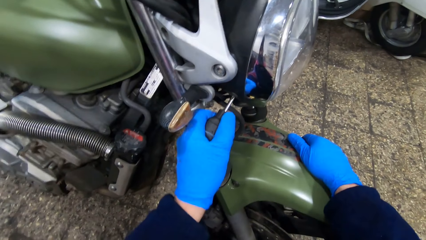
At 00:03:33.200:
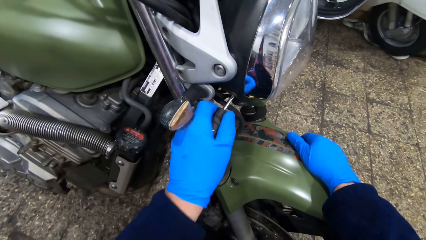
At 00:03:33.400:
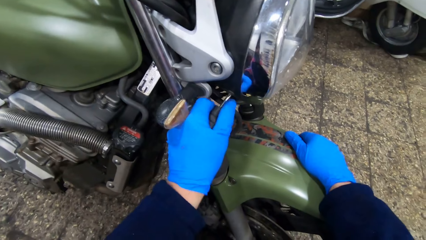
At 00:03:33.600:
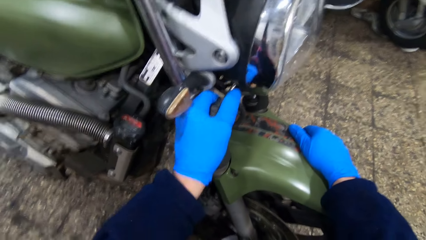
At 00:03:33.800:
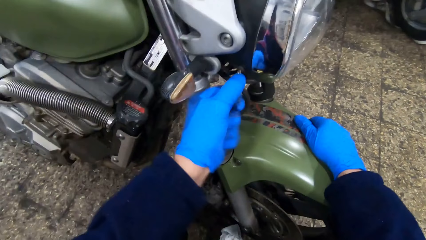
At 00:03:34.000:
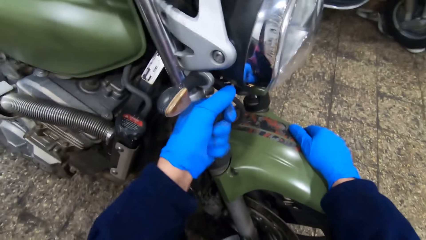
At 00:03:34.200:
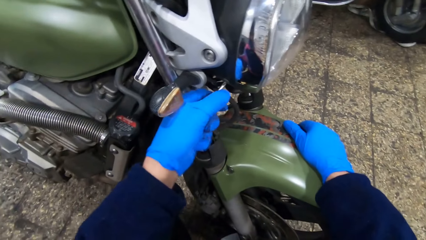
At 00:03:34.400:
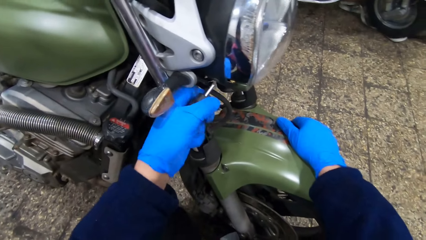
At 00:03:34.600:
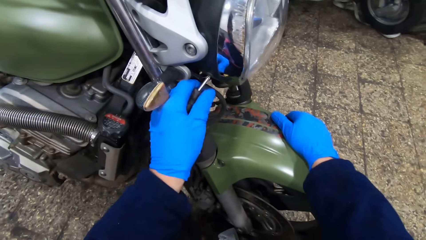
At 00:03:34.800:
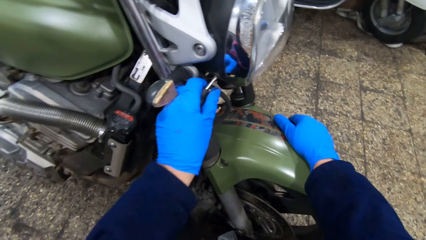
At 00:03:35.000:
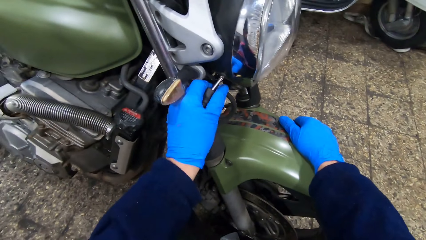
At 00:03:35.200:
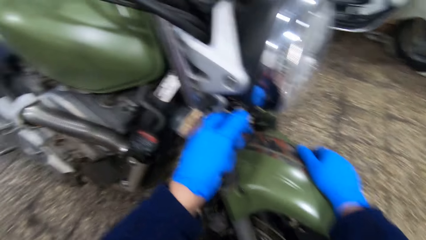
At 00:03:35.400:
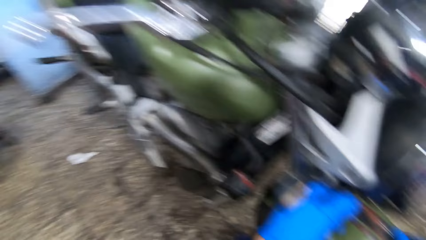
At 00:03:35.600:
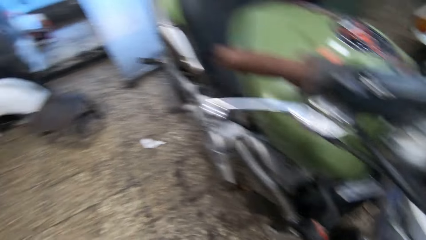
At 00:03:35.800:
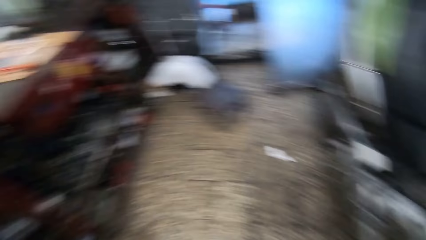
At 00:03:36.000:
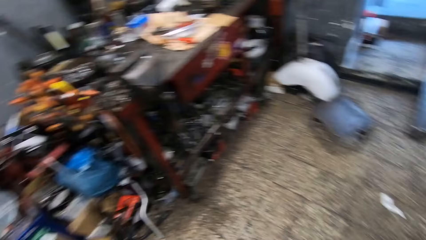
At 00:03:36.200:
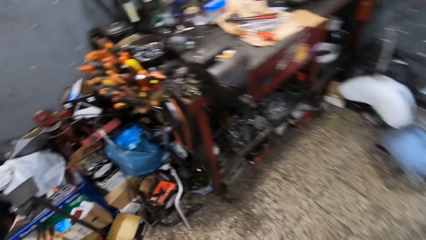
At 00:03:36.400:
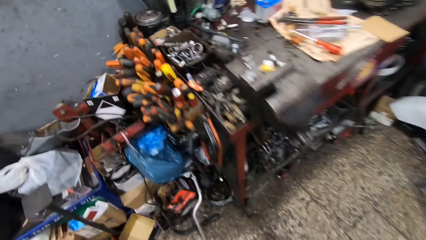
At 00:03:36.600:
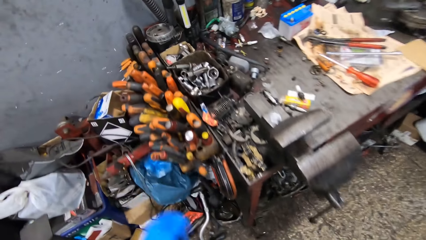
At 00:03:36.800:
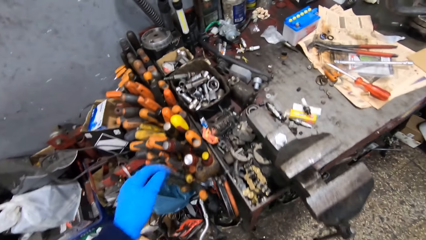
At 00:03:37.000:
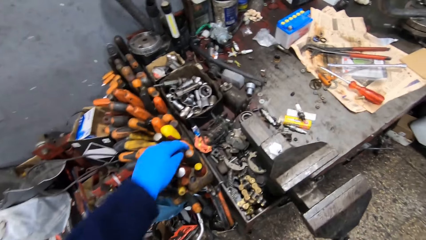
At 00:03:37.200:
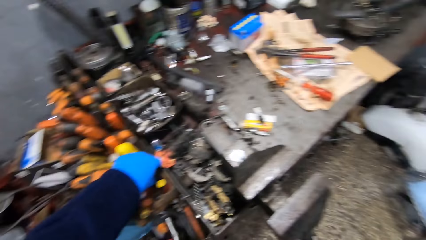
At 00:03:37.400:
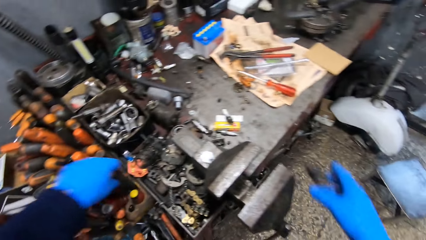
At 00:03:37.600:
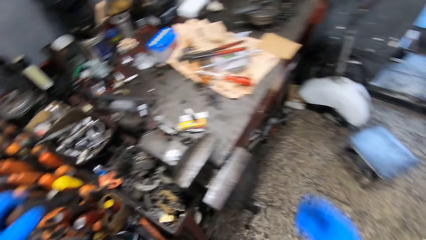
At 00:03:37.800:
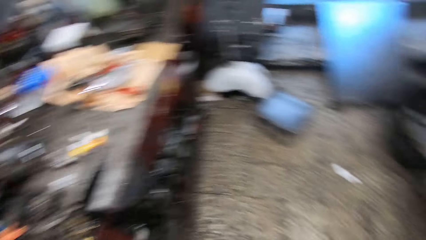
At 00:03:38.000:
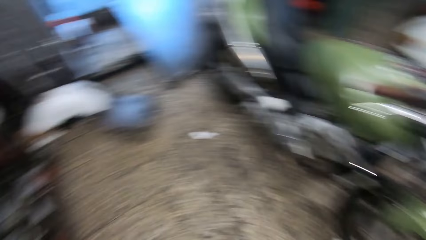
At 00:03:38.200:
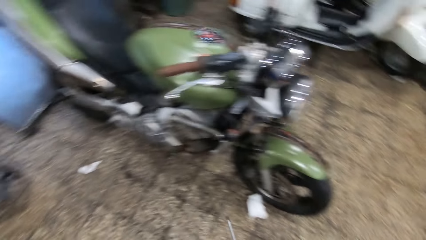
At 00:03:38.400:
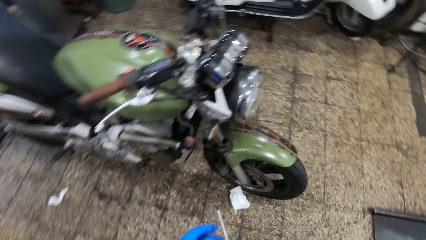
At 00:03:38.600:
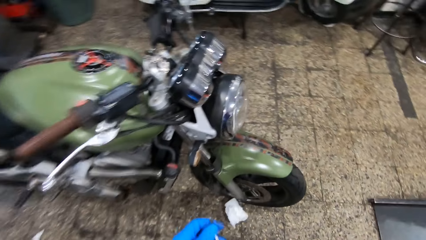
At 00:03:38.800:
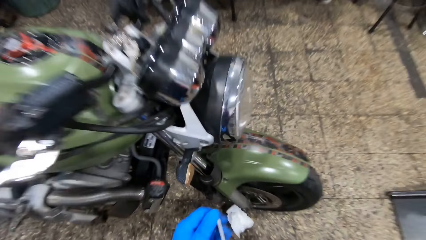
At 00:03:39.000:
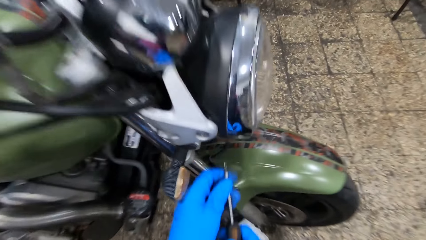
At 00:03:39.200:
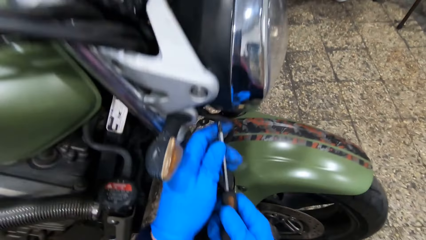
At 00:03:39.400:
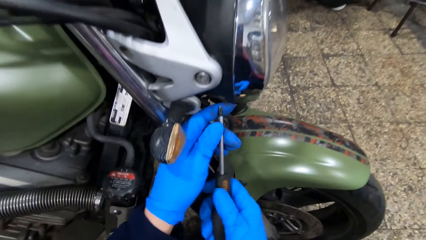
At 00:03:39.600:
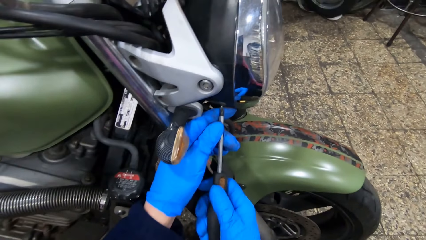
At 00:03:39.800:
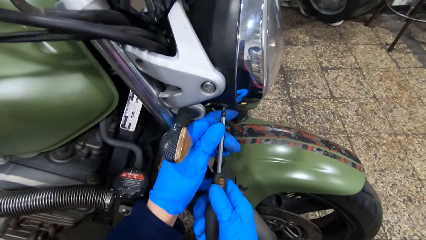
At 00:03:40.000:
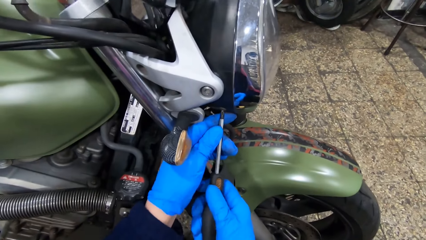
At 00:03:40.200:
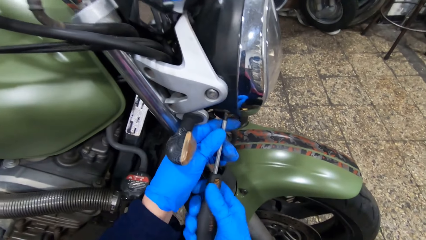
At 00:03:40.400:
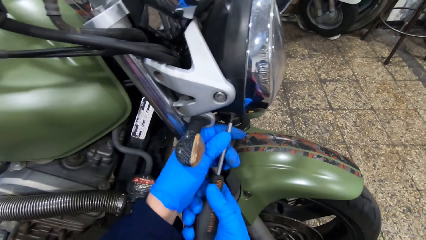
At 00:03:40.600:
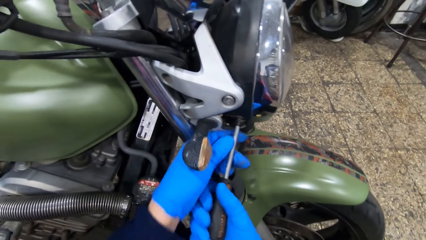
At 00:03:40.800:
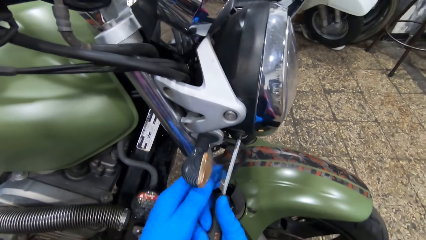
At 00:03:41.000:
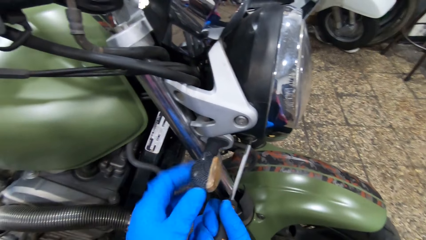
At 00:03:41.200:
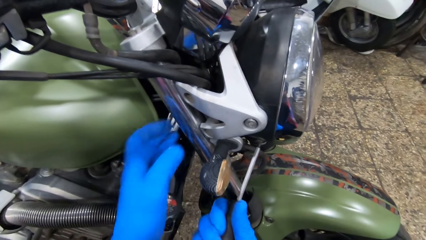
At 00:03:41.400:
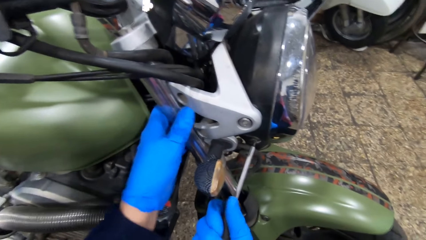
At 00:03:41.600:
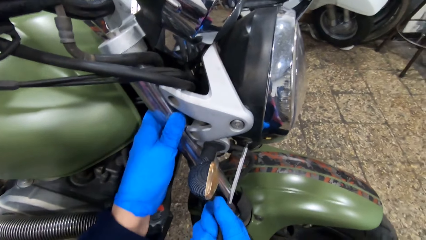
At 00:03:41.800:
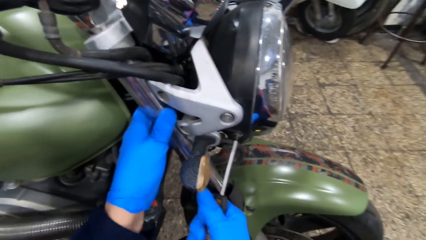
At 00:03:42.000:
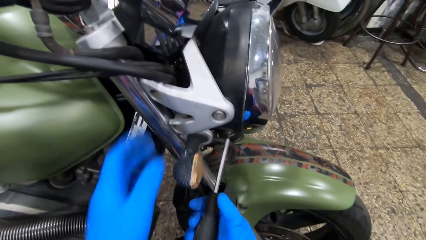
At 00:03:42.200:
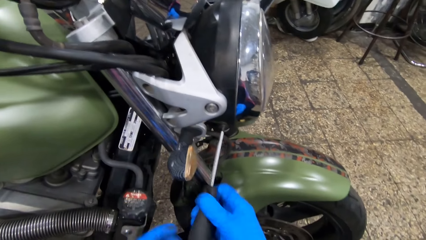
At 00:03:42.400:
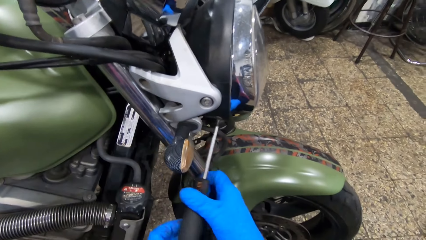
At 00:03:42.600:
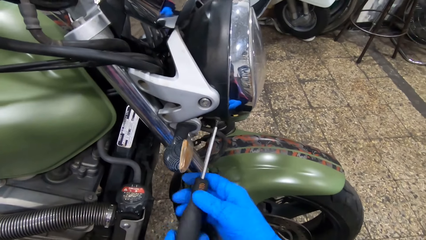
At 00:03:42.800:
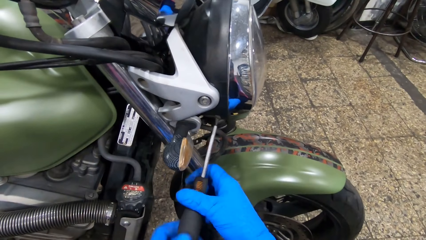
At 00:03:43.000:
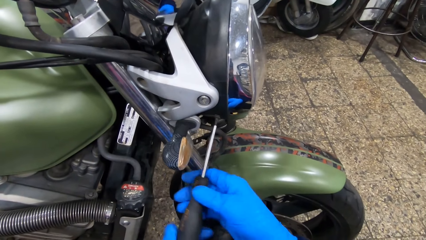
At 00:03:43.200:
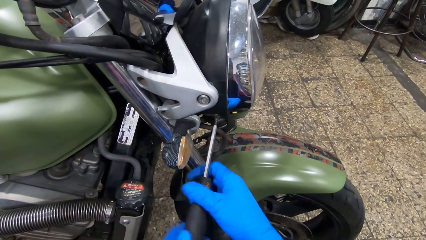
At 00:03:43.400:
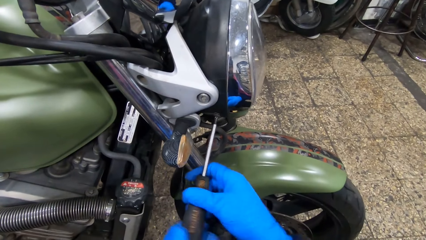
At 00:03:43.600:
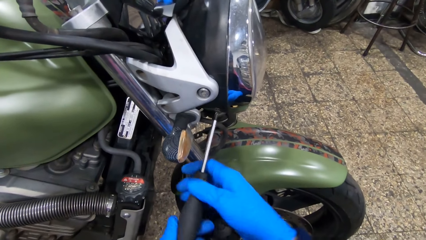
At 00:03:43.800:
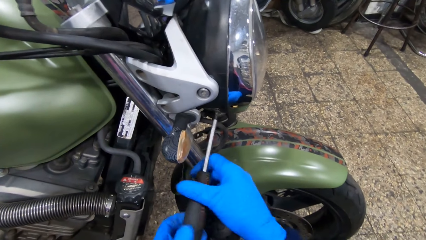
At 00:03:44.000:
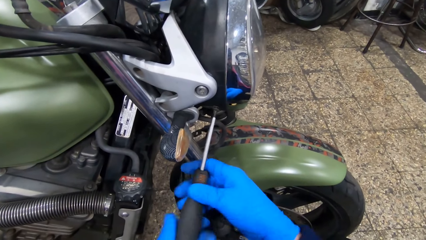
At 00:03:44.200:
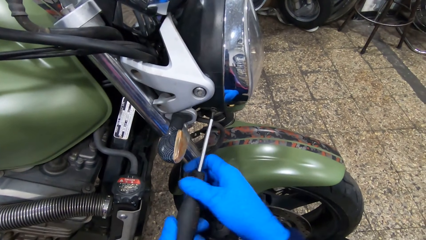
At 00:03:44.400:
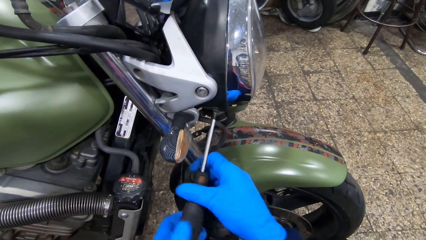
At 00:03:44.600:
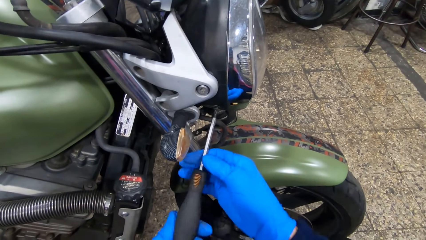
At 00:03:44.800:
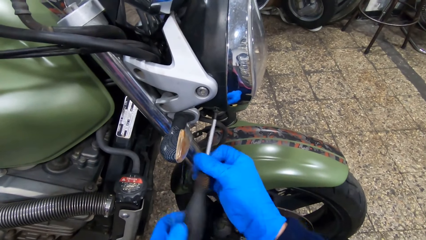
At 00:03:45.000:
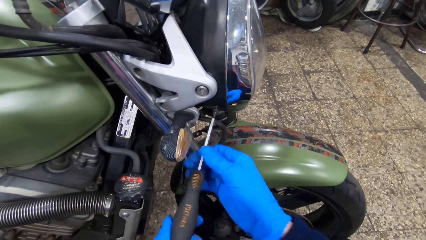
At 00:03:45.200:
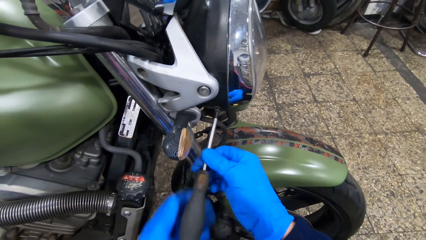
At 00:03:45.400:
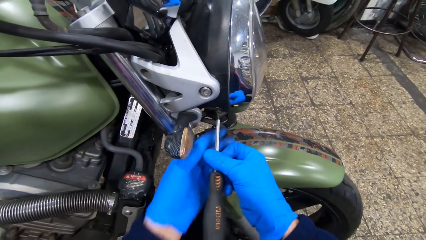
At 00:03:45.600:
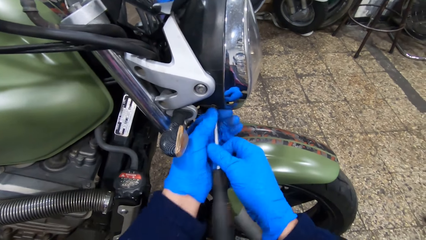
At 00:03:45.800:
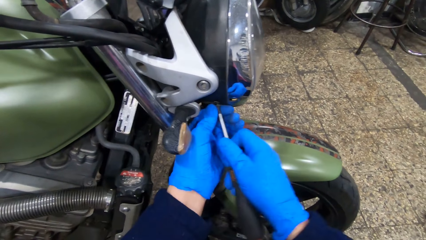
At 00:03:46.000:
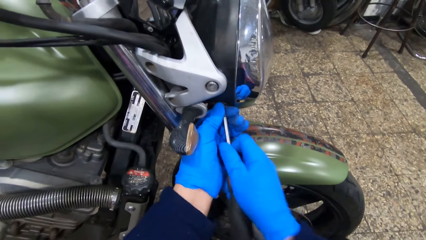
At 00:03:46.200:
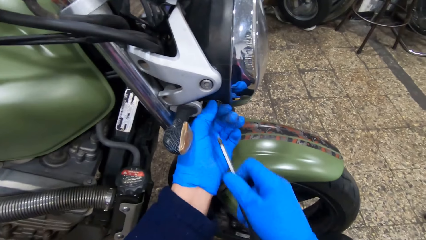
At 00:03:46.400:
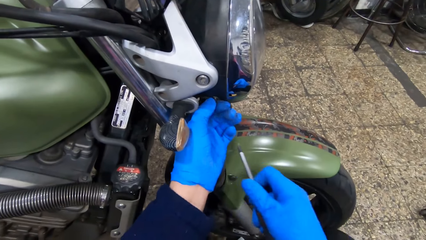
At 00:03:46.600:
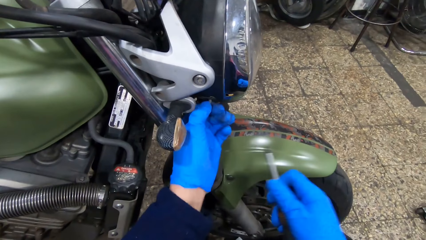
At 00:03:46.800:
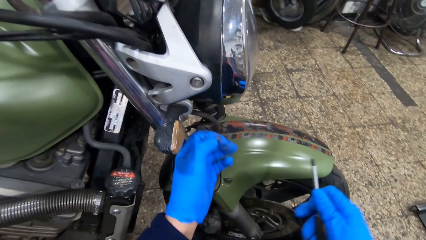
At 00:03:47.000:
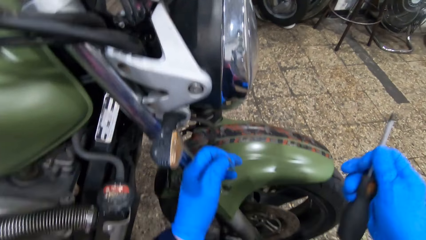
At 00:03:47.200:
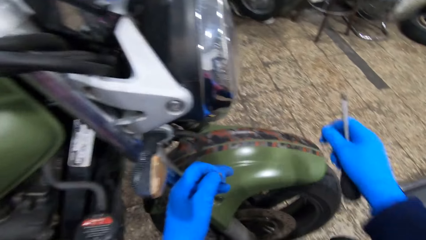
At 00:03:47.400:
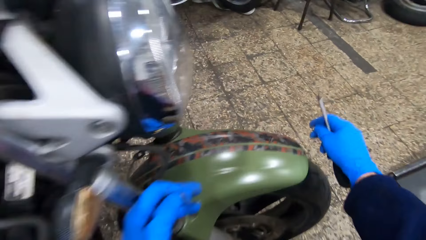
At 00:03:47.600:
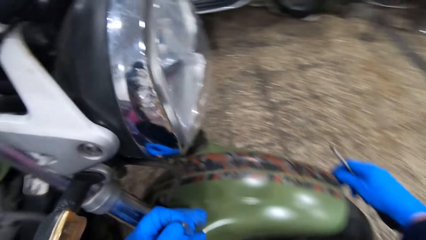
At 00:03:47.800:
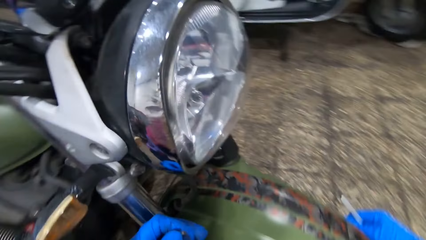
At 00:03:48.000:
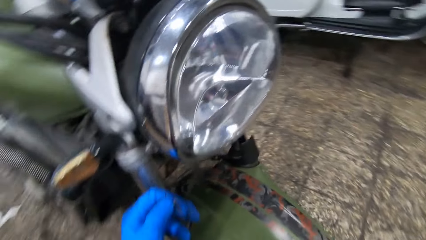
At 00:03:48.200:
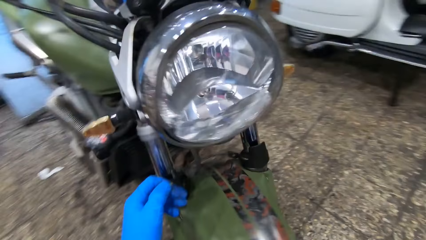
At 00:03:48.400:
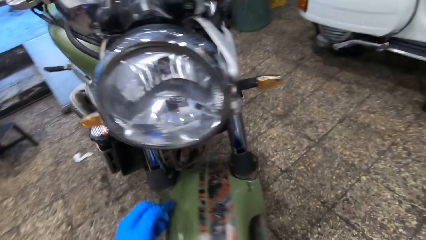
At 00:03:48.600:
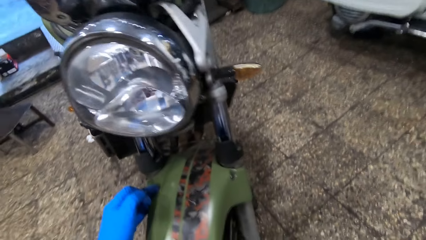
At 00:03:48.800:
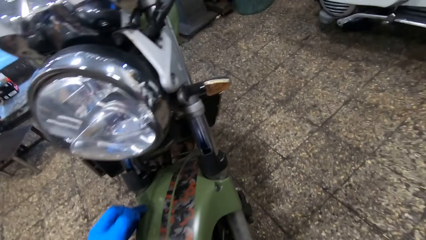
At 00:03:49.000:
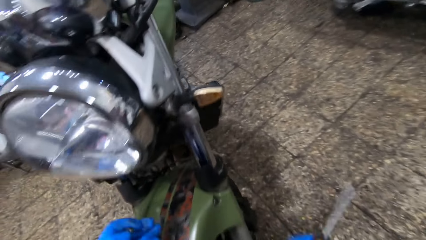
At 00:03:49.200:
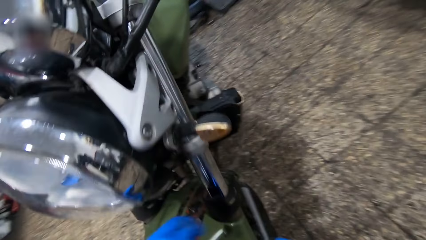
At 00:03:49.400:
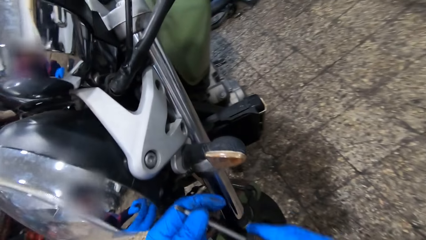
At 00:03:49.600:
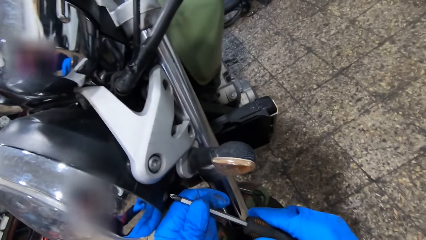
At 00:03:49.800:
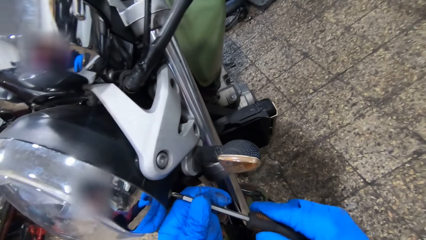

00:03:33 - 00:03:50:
The camera wearer walks around a garage. He picks up a screwdriver from a screwdriver set with his left hand. He walks around the garage. He loosens a screw on the headlight on the motorcycle with the screwdriver in his hands. He removes a nut with the screwdriver. He touches a suspension on the motorcycle with his left hand. He loosens a screw on the headlight on the motorcycle with the screwdriver in his hands. He holds the screw on the headlight on the motorcycle with his left hand. He takes the screw on the headlight on the motorcycle with his left hand. He moves around the garage.
